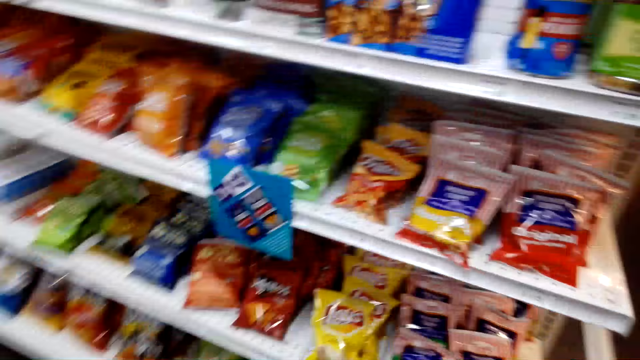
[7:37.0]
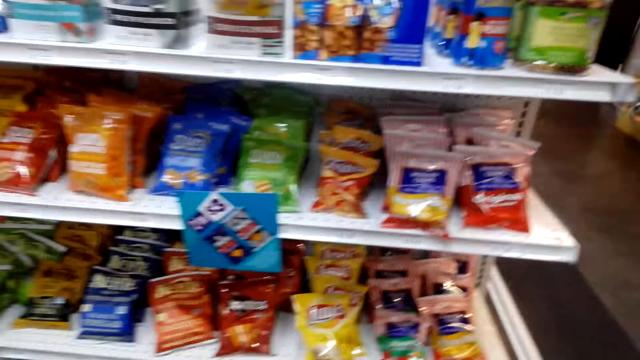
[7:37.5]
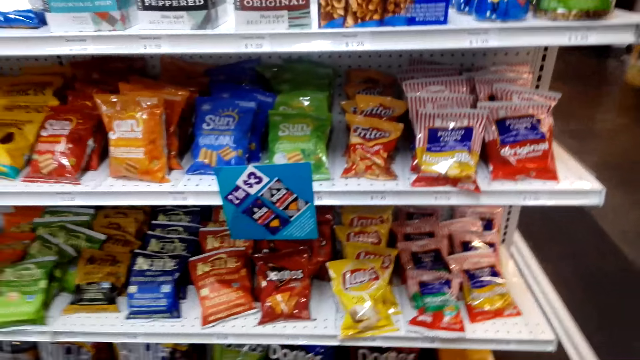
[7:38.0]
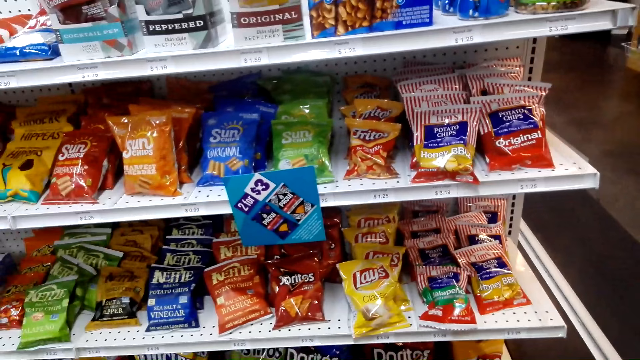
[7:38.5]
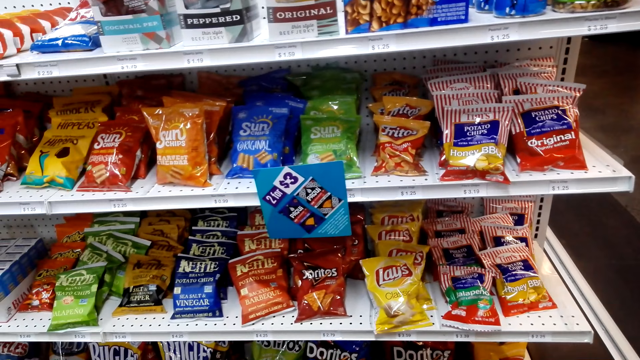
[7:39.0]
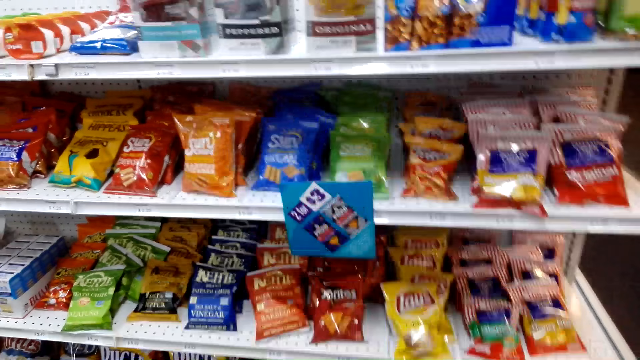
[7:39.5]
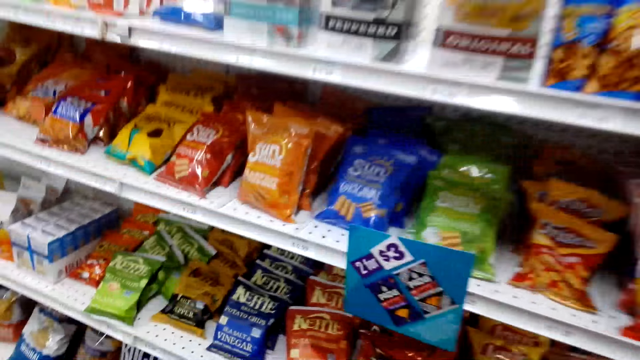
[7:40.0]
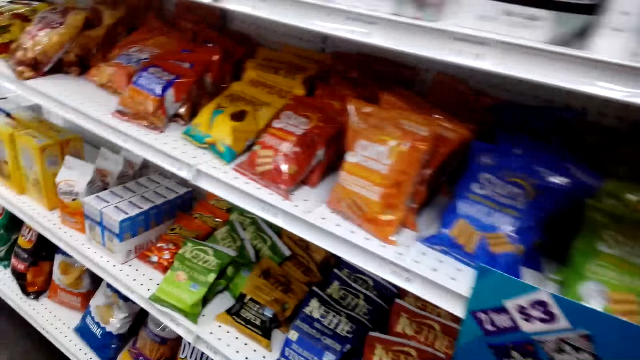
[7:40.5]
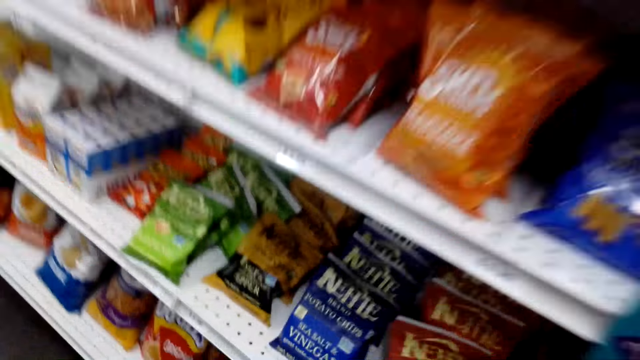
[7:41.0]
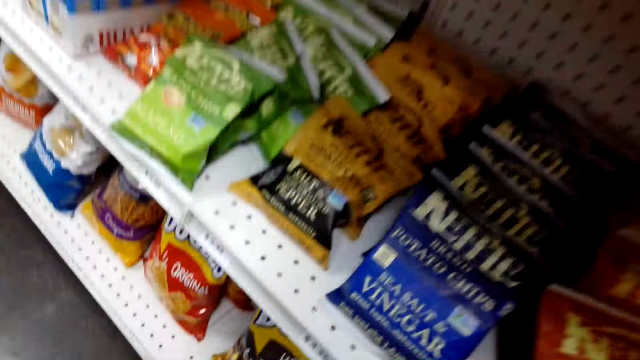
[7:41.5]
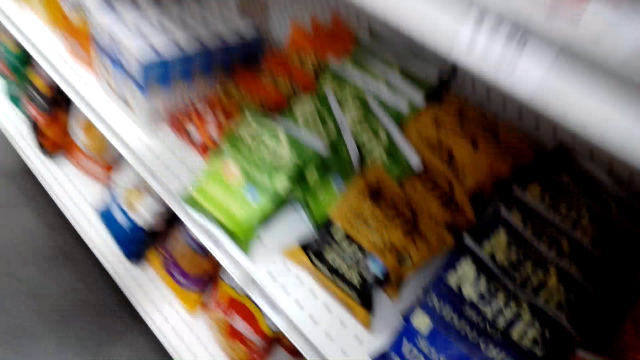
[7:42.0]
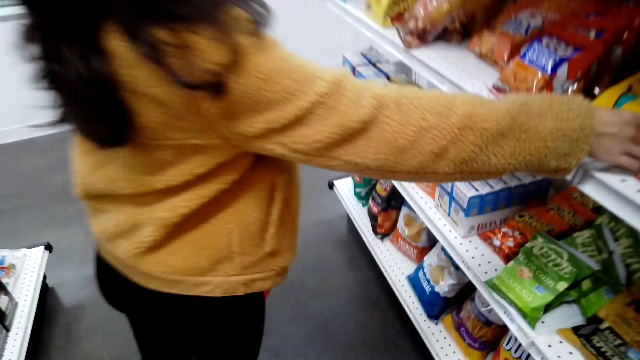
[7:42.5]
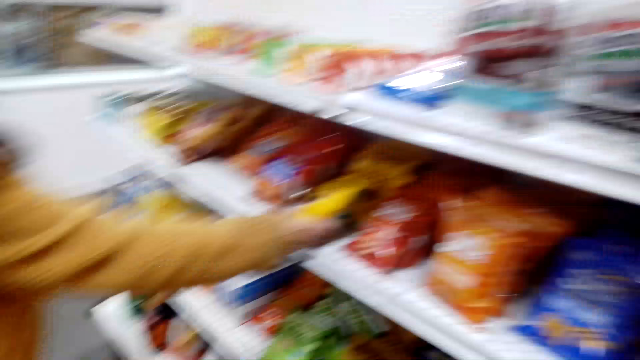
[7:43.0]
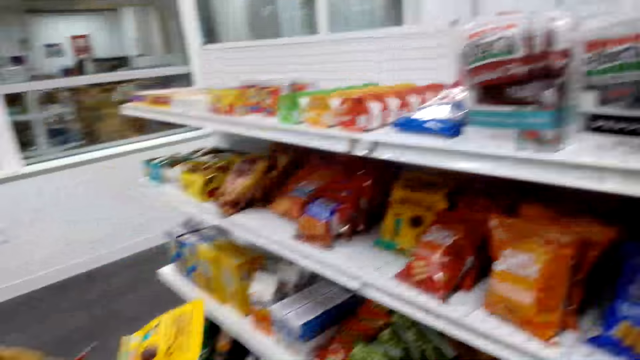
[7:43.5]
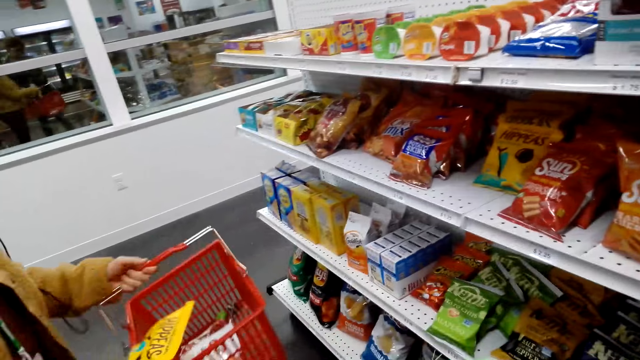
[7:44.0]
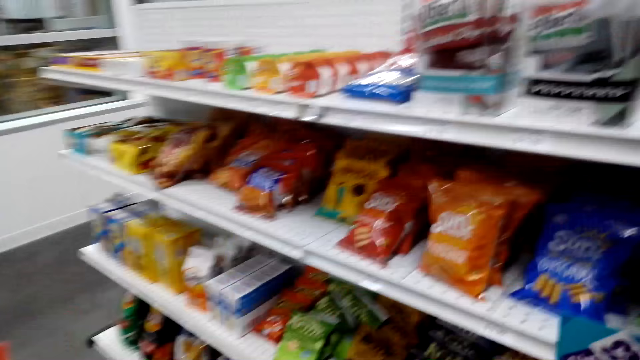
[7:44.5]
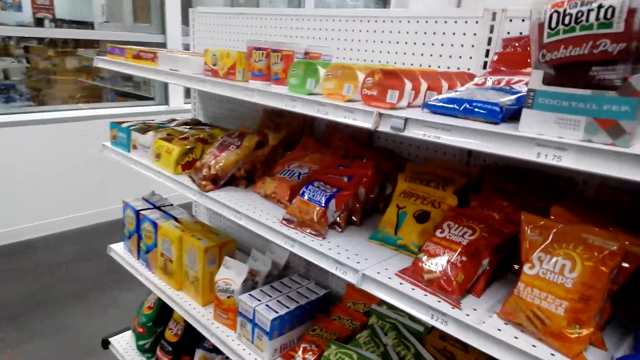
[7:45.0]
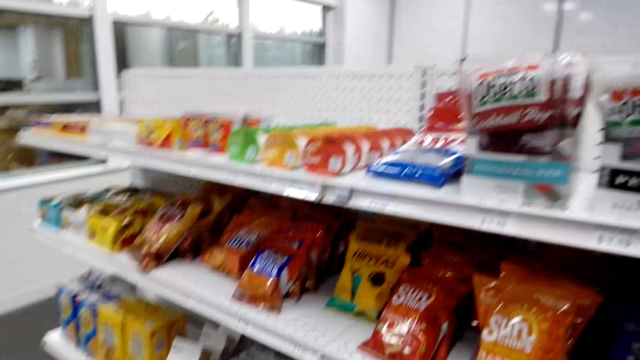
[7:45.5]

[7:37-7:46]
The camera wearer looks around the shelf. They pick the chips from the shelf. A lady picks an item.

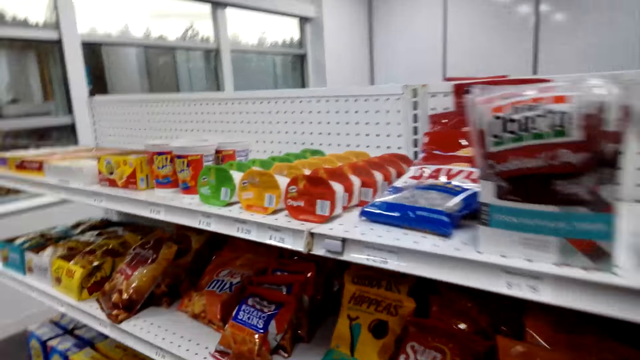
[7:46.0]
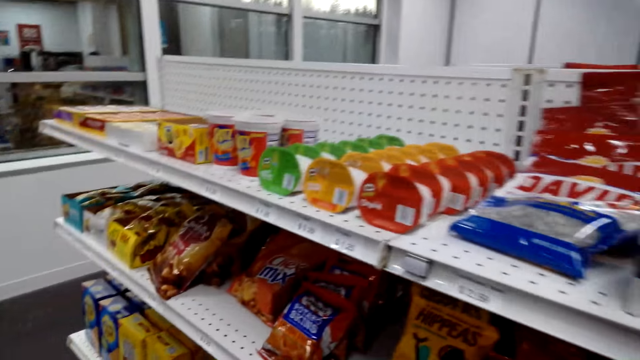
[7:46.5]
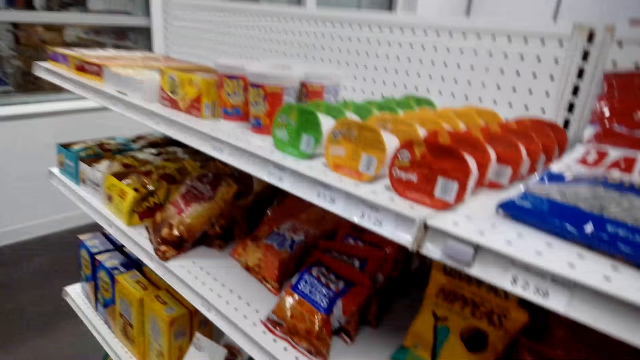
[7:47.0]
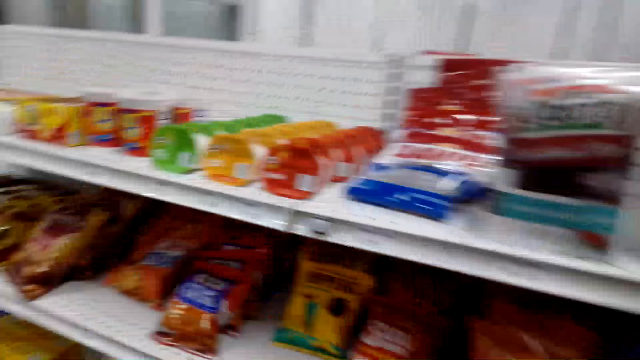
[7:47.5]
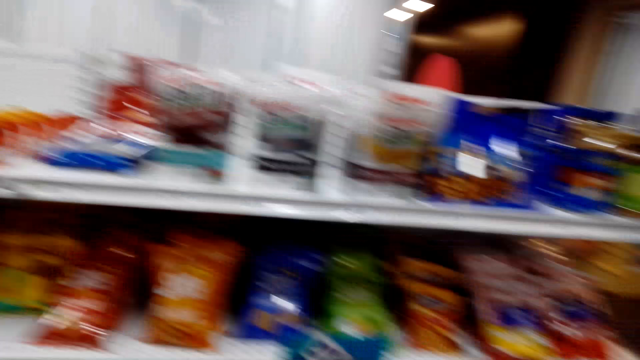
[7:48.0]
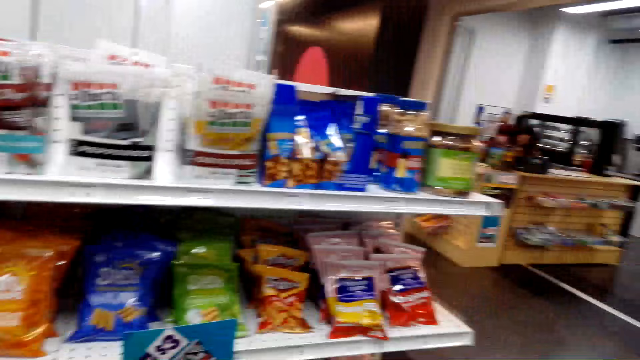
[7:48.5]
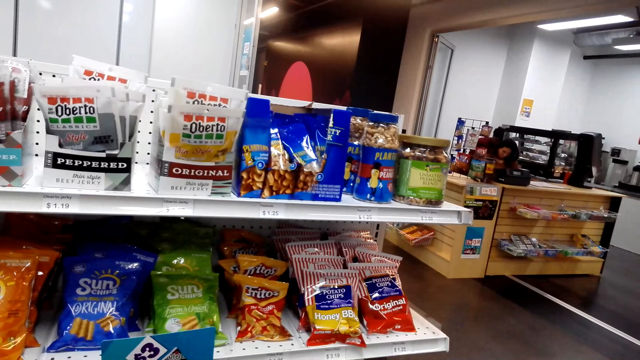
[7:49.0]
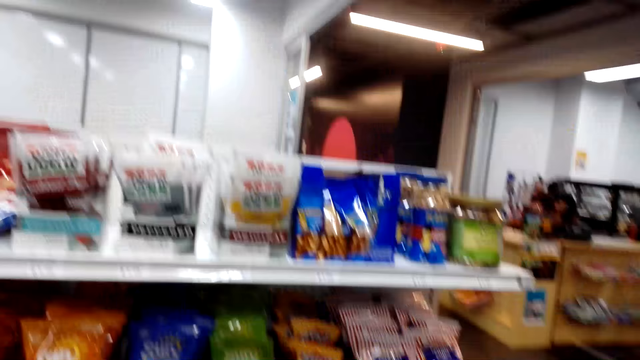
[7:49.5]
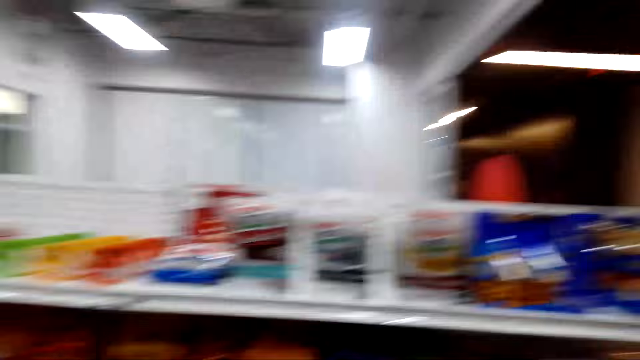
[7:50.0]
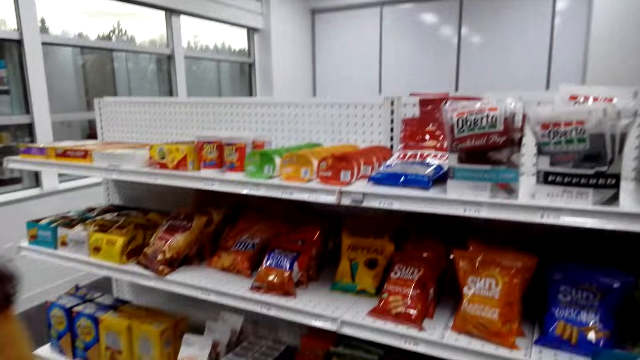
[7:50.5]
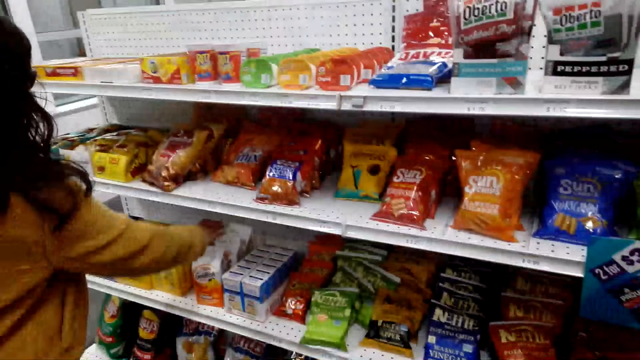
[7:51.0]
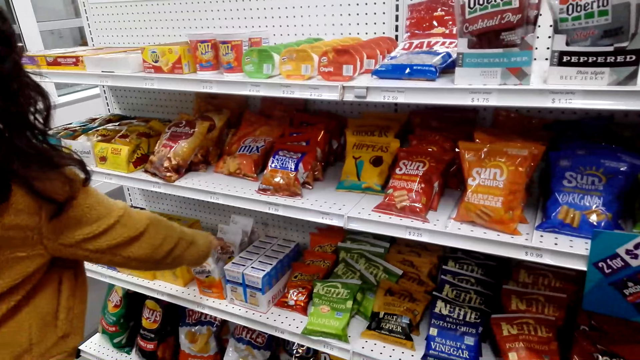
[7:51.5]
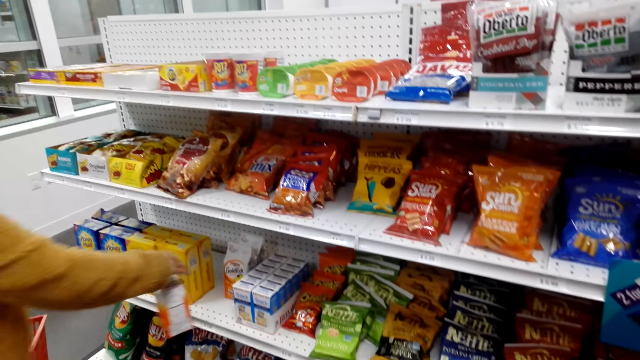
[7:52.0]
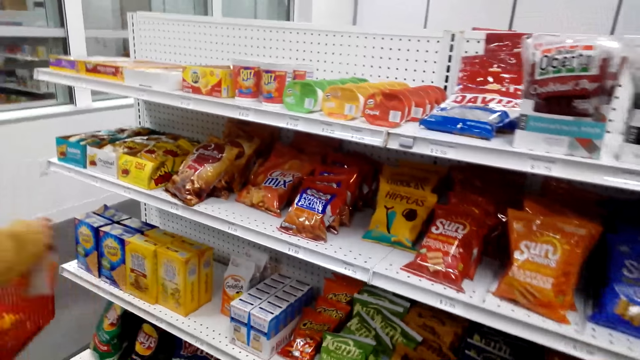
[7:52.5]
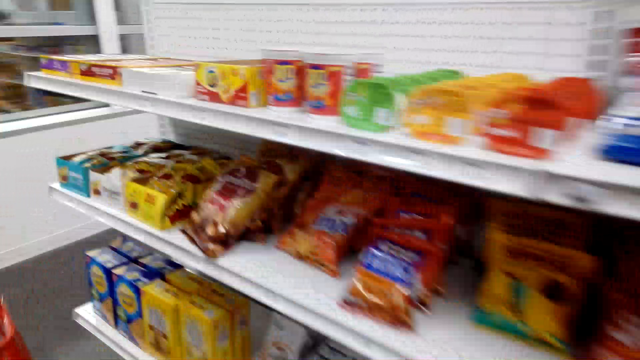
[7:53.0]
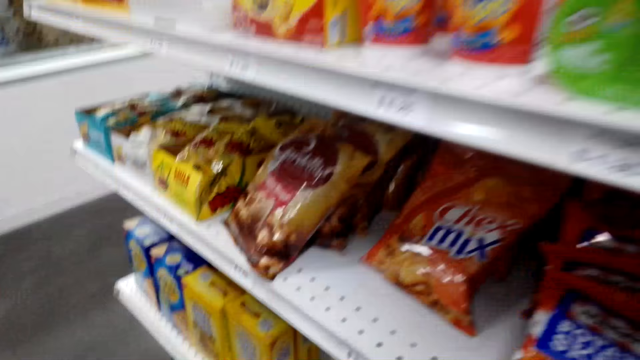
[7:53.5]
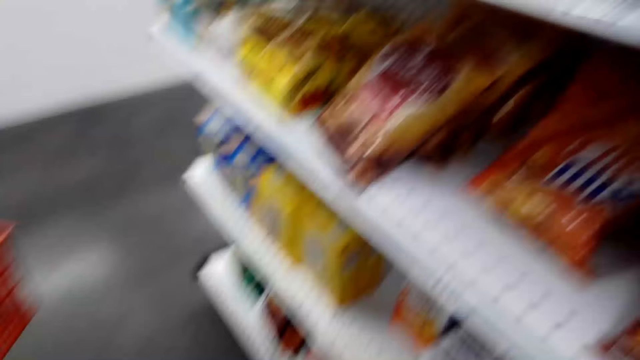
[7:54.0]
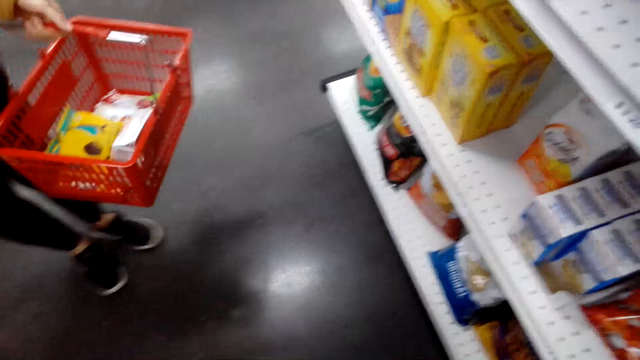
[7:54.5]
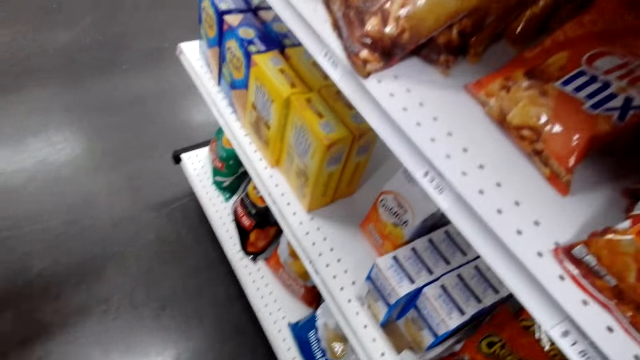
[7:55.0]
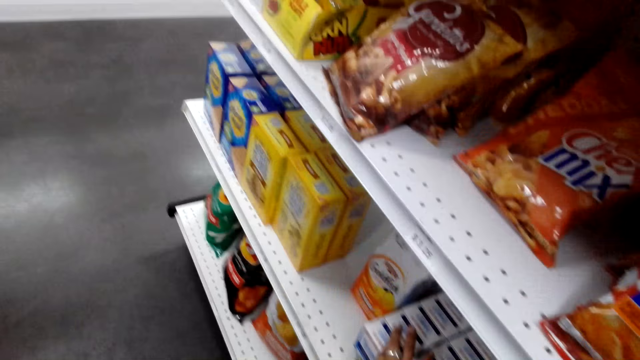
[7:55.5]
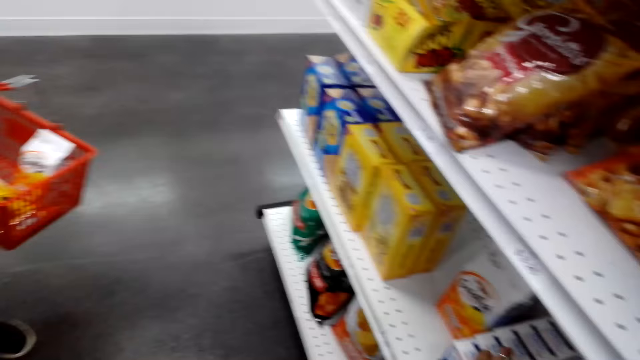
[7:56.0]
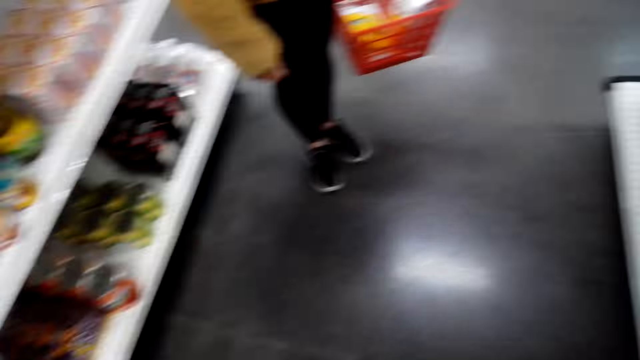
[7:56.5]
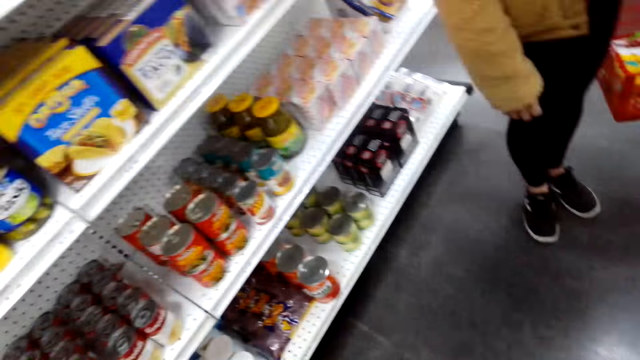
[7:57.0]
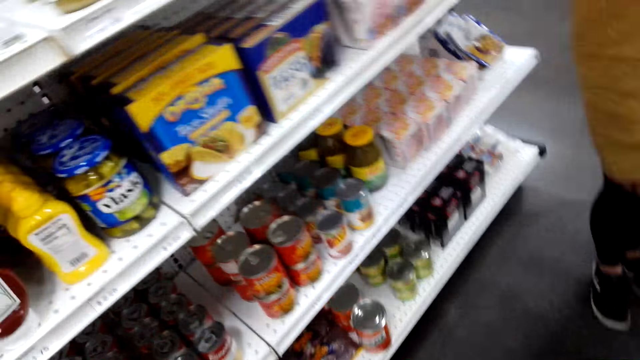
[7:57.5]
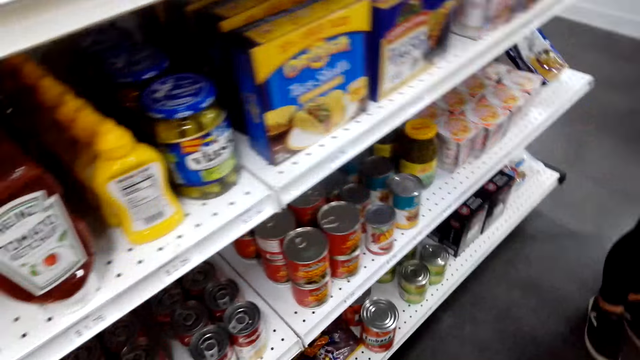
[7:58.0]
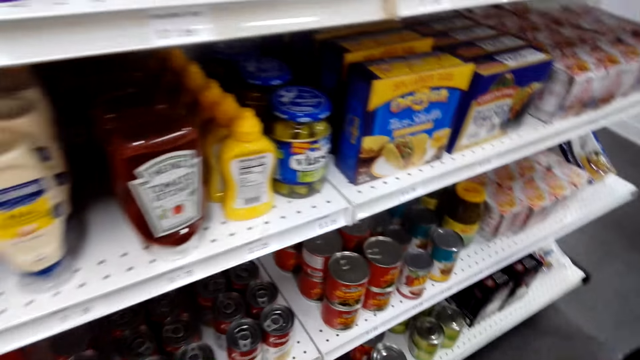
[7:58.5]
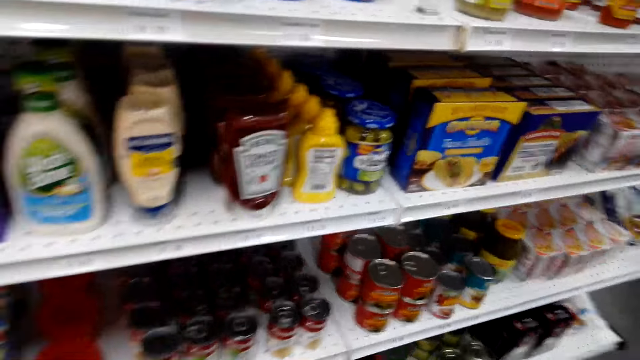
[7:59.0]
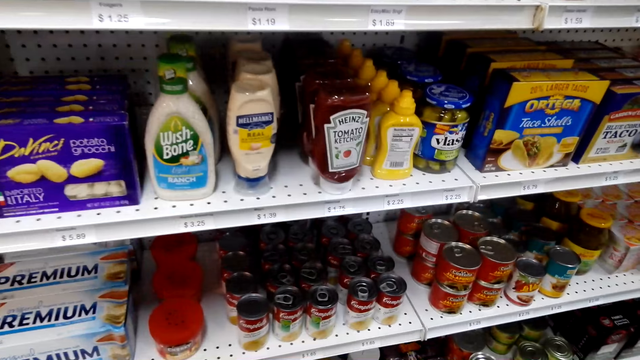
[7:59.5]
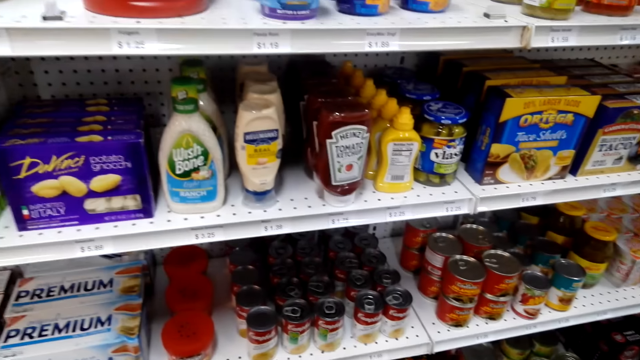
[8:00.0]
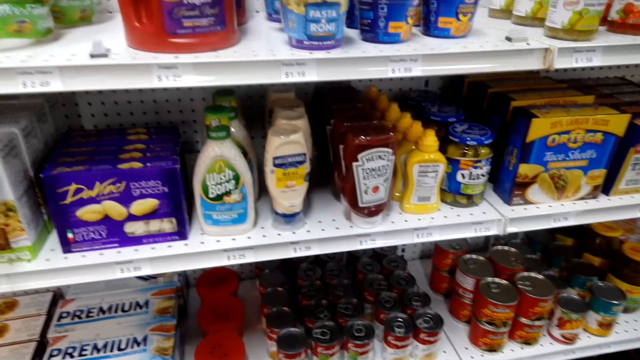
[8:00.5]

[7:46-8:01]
The camera wearer talks to a lady. They move about. They look around the shelf. The lady picks an item. The camera wearer looks around. They look around the shelf and talk to the lady.
